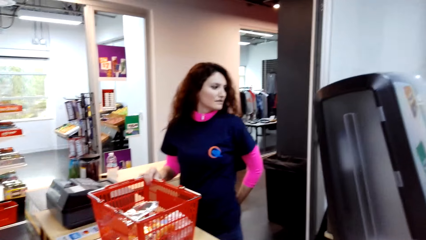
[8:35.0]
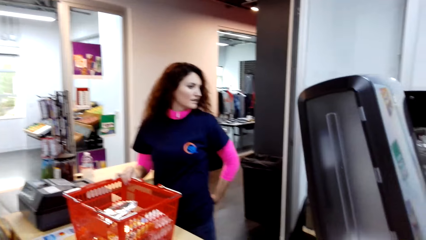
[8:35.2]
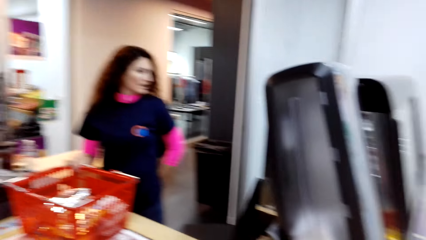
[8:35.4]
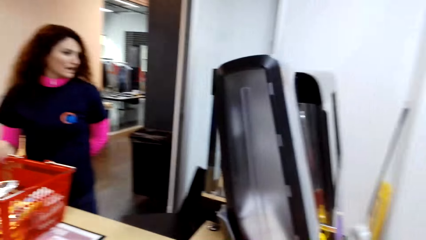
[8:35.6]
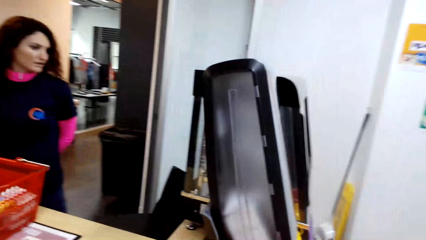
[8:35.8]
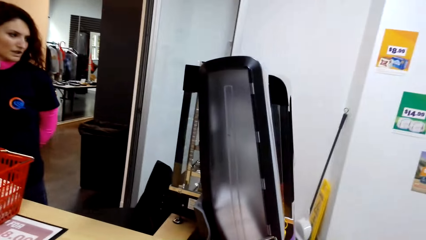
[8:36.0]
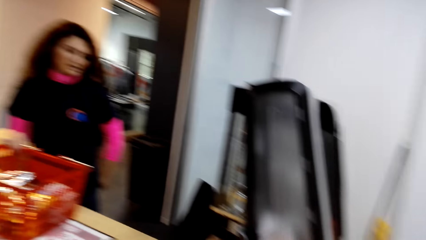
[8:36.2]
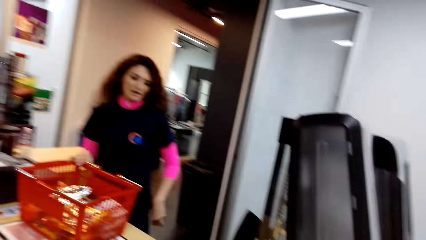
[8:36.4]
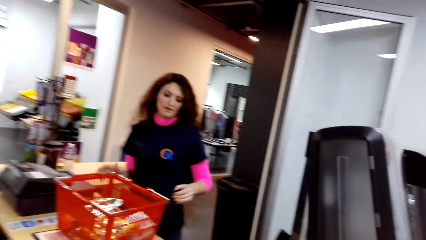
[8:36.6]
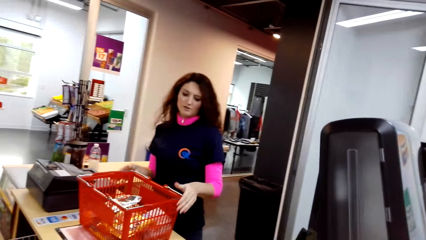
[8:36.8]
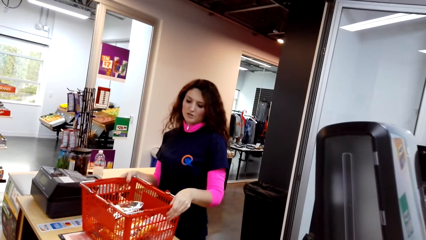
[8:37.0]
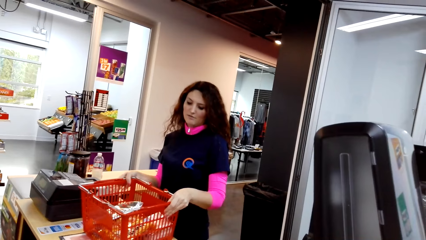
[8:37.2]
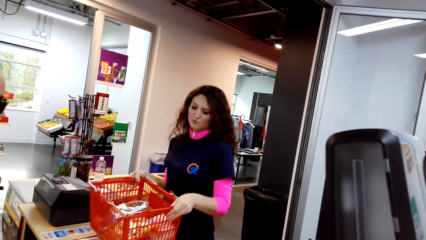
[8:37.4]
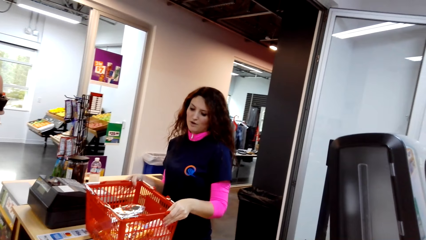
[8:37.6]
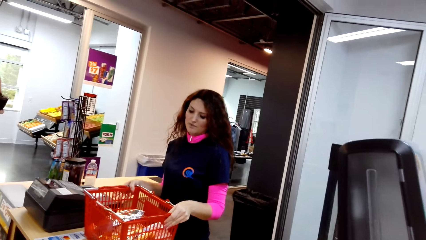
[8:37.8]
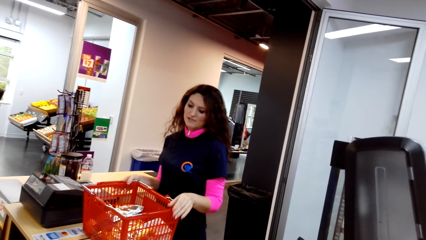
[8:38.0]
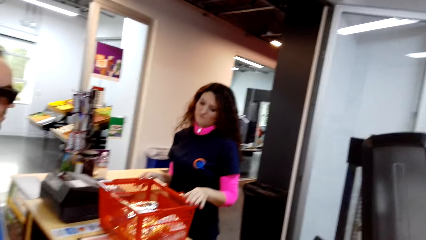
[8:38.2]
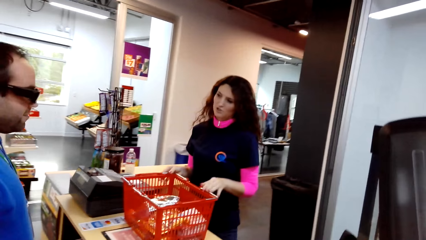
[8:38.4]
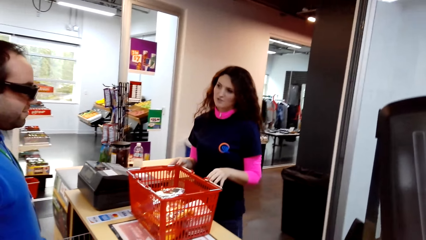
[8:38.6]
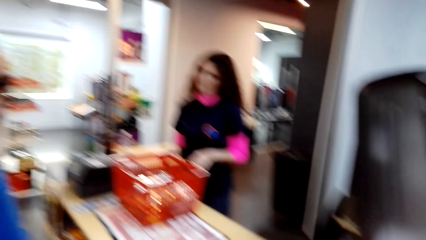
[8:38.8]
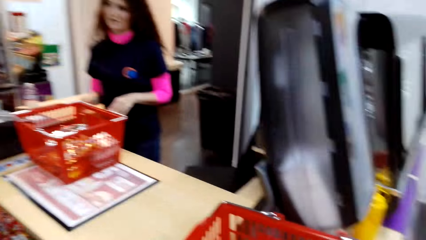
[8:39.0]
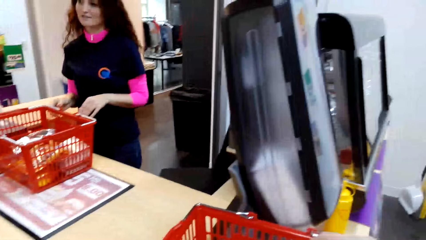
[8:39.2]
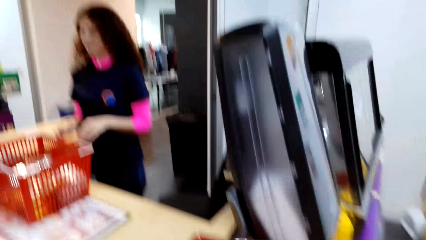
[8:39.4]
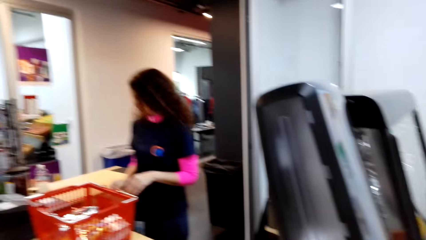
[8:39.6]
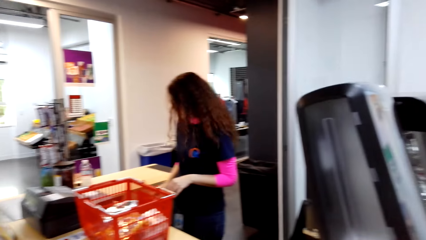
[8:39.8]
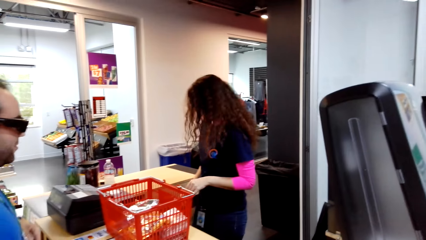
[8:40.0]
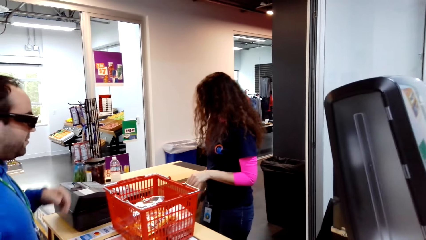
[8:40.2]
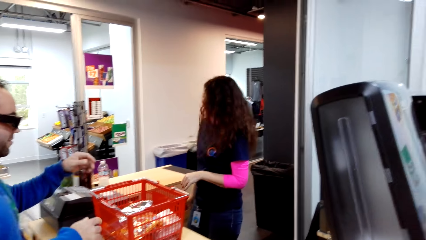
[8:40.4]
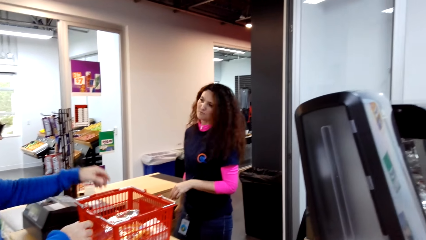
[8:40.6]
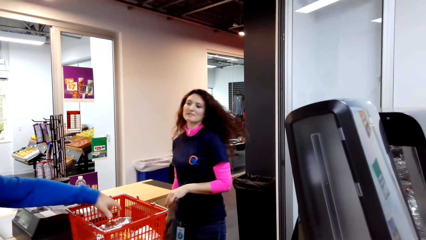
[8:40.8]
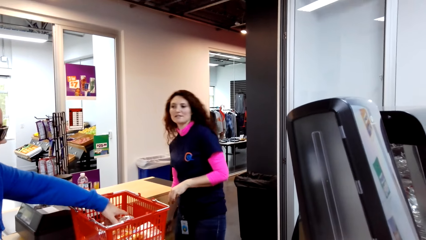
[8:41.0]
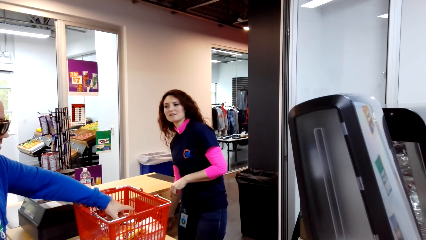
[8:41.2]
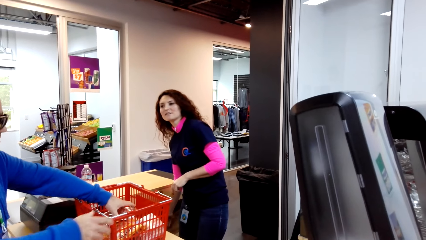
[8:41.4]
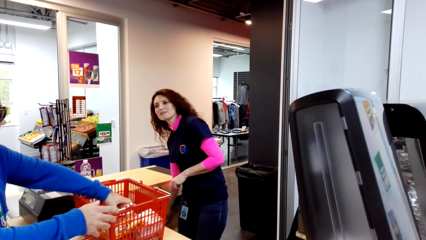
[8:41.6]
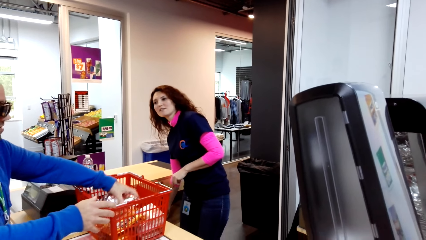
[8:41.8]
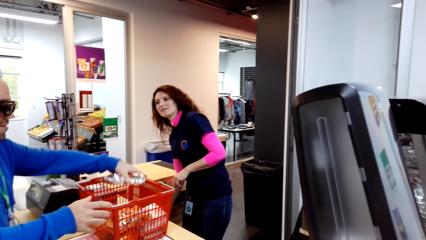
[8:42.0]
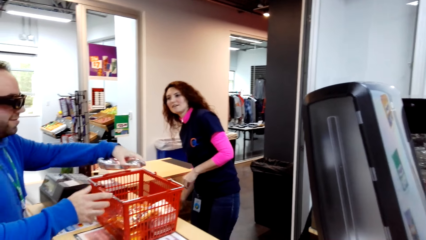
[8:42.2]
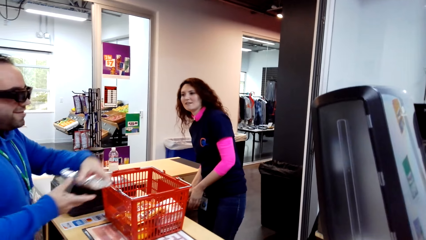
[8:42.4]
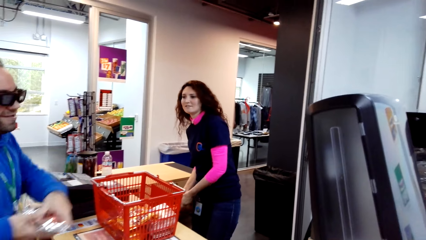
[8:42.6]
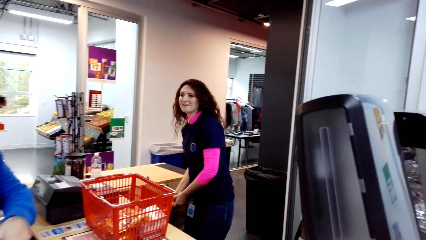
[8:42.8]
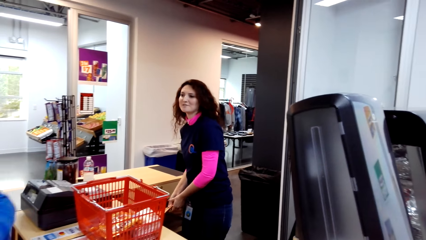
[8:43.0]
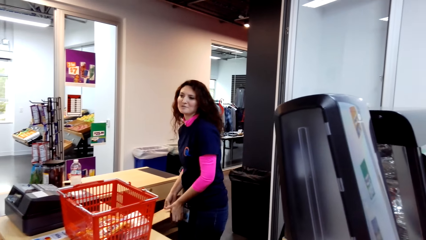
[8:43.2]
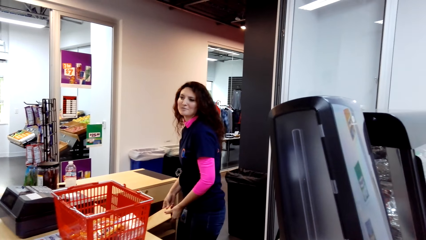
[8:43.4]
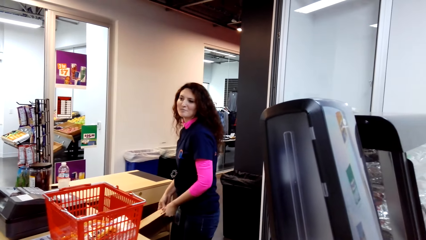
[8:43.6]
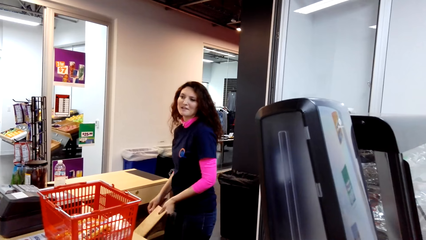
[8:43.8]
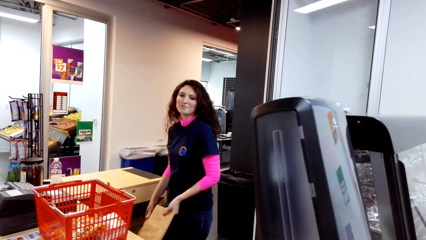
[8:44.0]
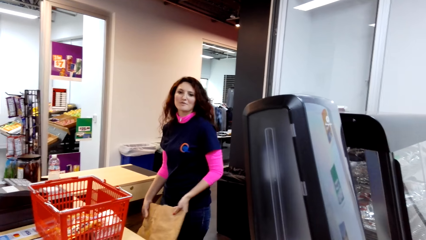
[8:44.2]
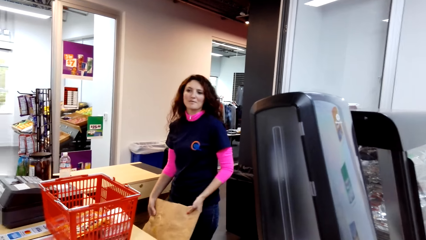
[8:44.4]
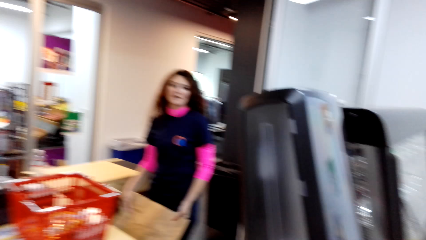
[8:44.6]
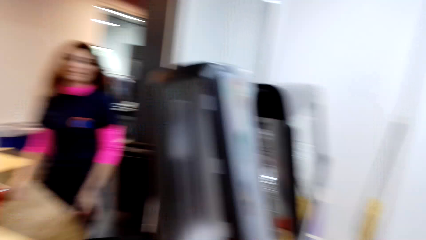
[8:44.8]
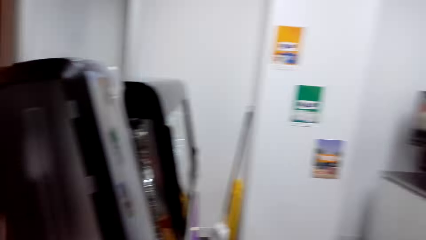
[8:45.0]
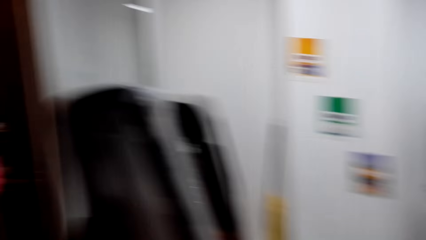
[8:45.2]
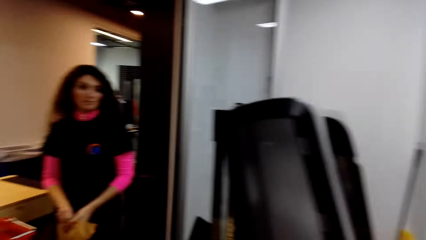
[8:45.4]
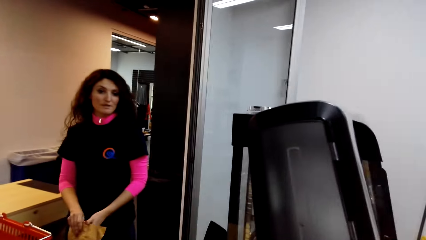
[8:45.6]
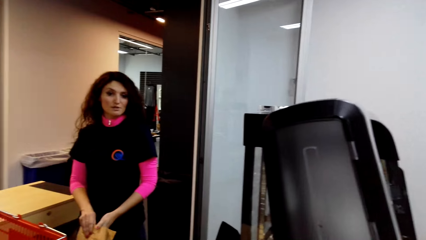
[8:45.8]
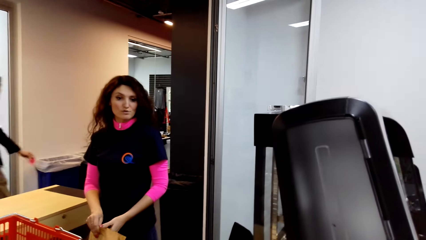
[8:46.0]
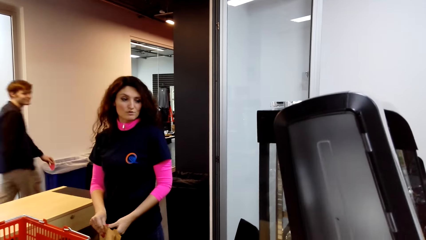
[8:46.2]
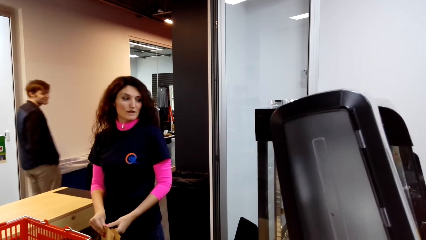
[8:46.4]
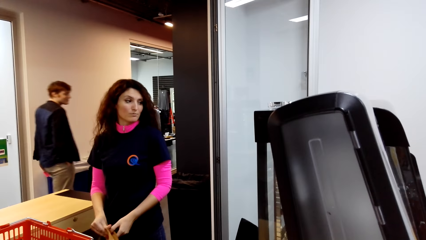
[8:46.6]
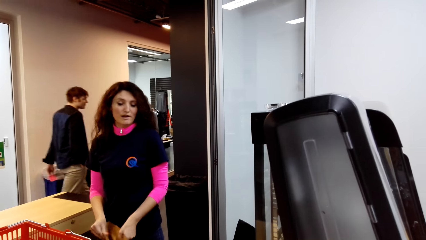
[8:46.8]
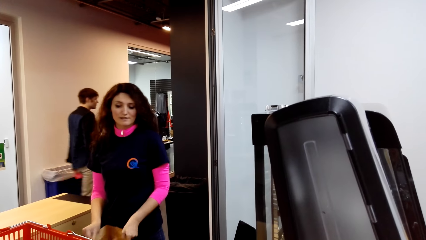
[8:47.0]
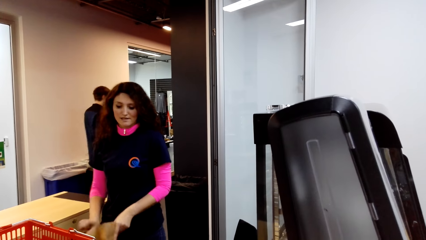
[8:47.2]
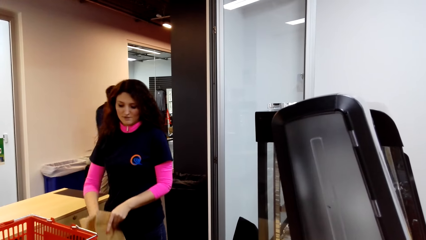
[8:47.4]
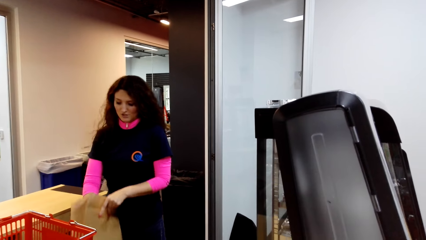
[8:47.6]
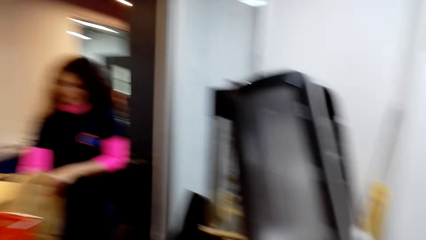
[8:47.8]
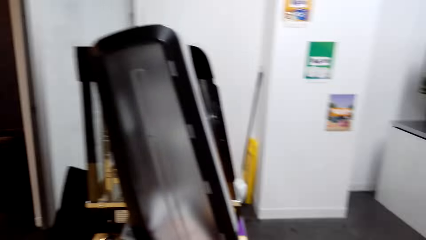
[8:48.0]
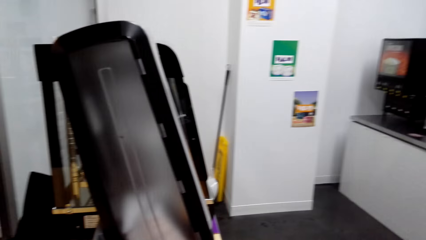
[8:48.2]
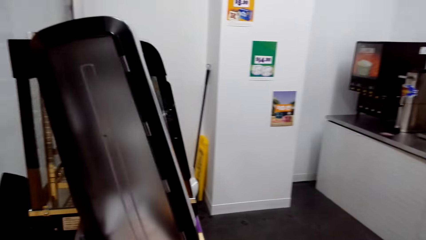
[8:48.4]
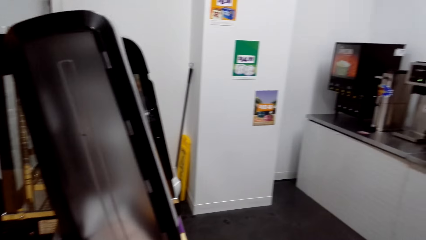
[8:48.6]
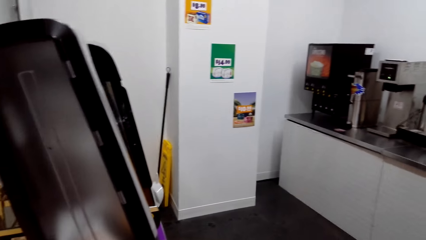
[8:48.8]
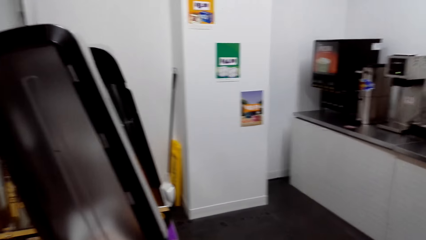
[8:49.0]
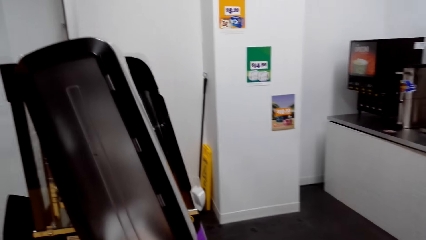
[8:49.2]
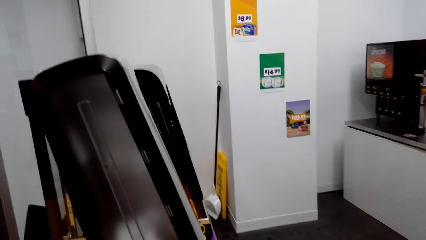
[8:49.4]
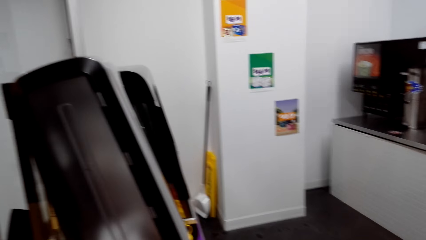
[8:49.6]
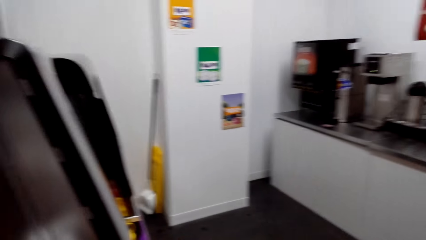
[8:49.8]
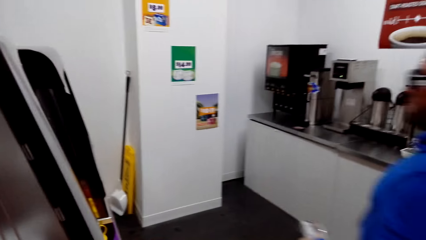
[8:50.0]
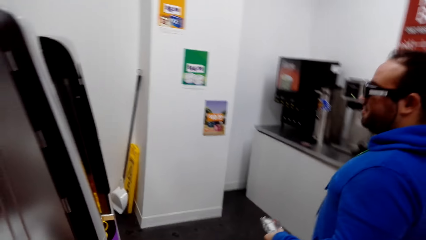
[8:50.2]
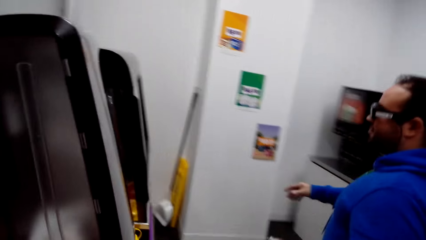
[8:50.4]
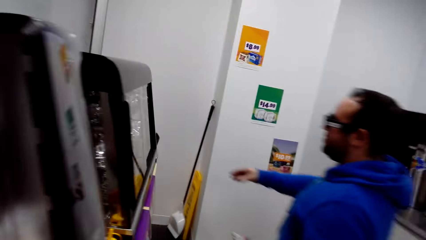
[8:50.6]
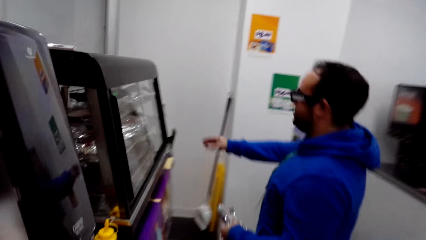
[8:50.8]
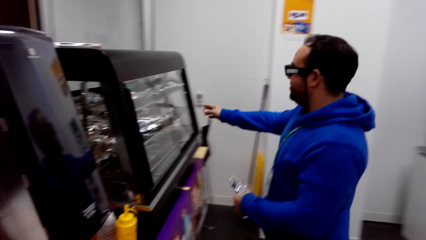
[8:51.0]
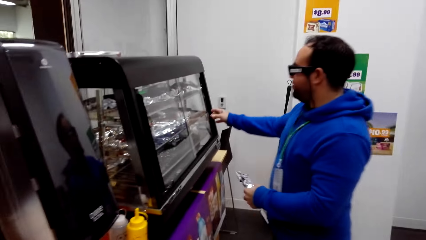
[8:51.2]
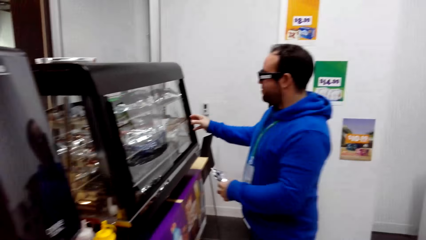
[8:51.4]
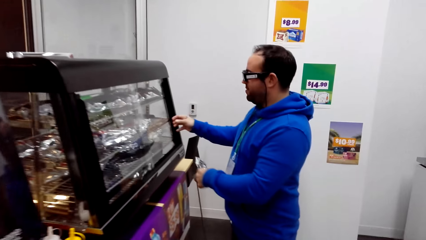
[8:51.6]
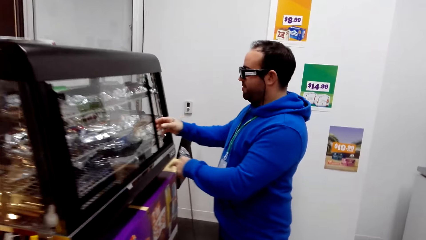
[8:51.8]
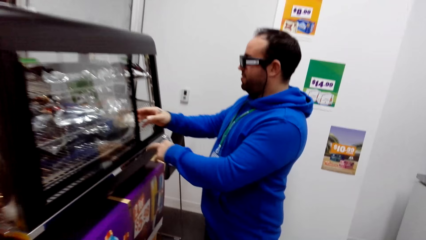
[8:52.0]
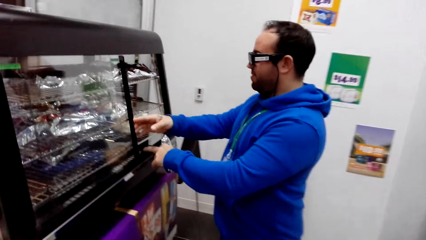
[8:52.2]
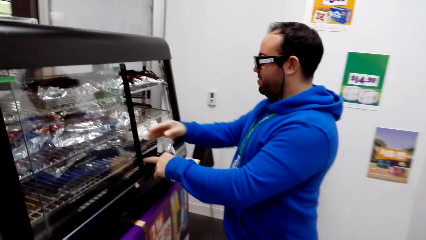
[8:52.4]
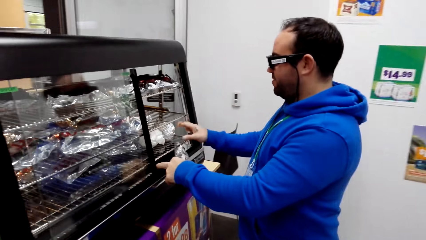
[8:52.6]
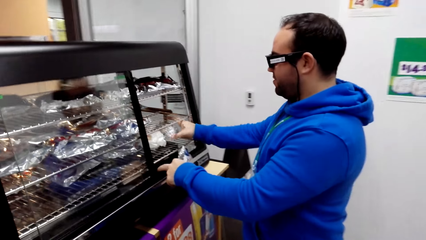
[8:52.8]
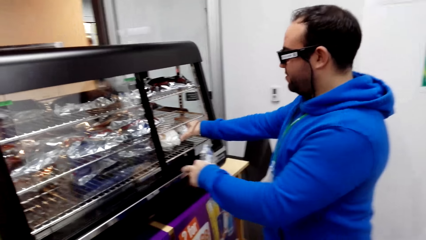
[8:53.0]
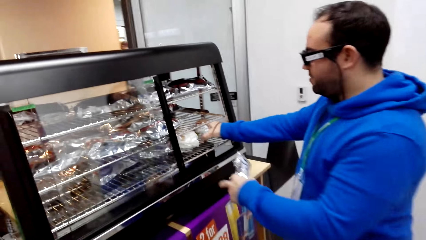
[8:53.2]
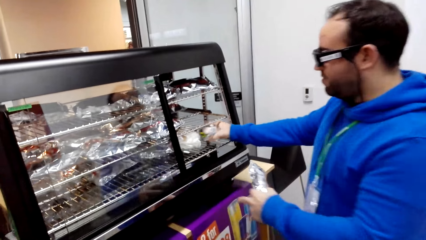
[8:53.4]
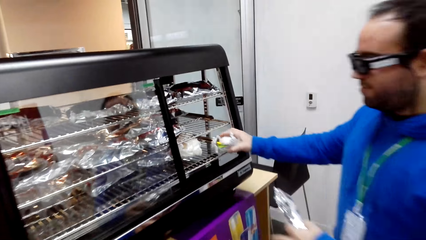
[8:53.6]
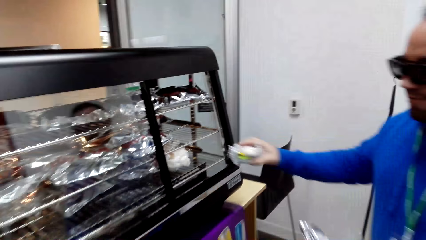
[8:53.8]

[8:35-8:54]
The camera wearer looks around. A woman picks the shopping basket. The cashier talks with the camera wearer and the man. The camera wearer turns around the room. The man picks a snack. The woman picks a packaging bag. The camera wearer looks around. They turn around the room. They look around. The man opens the display counter and picks a snack.
